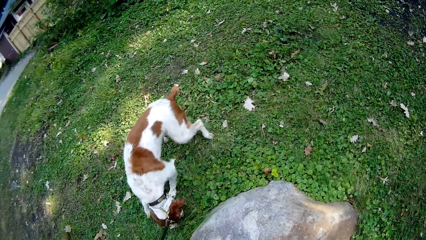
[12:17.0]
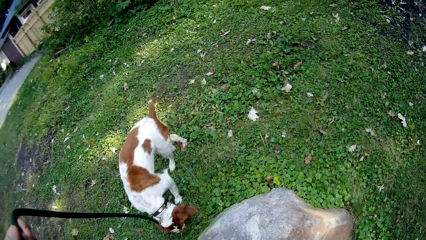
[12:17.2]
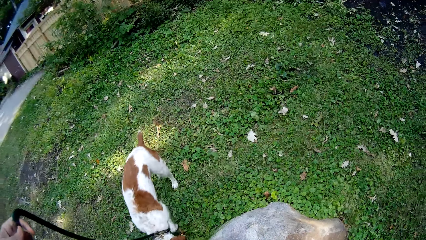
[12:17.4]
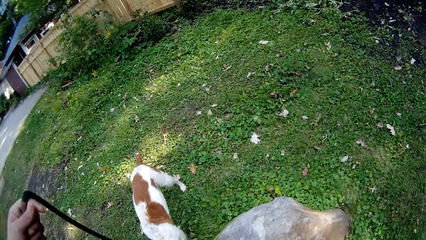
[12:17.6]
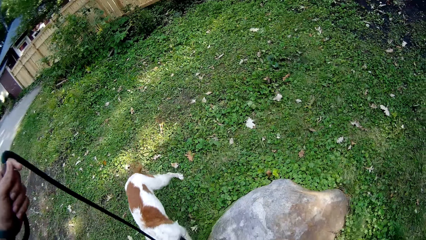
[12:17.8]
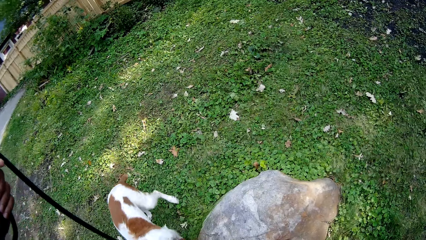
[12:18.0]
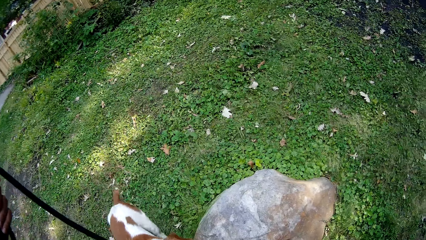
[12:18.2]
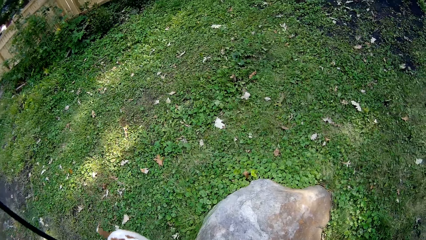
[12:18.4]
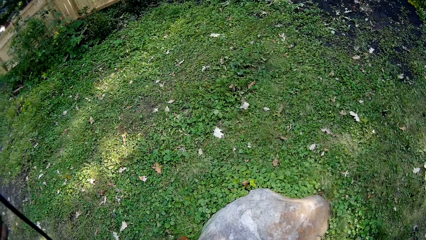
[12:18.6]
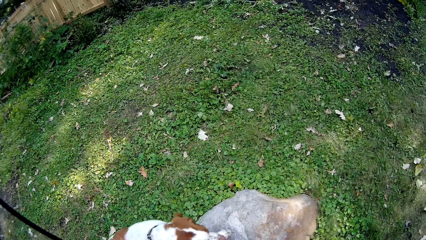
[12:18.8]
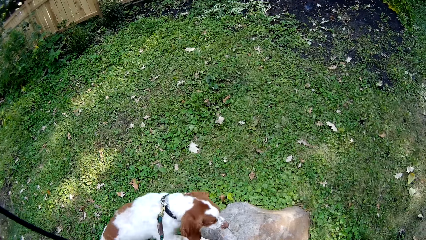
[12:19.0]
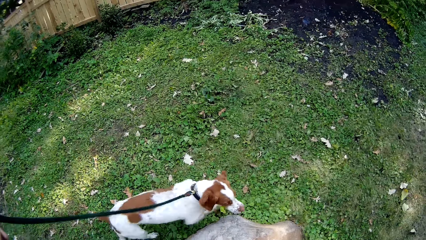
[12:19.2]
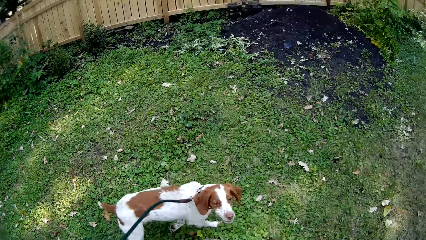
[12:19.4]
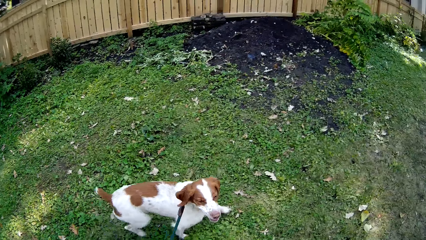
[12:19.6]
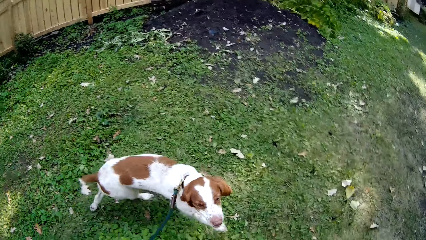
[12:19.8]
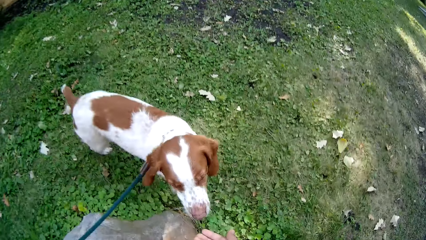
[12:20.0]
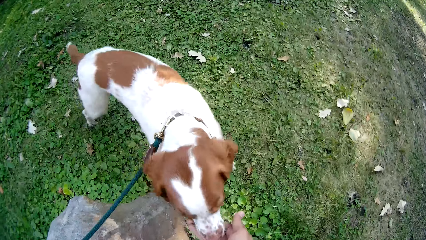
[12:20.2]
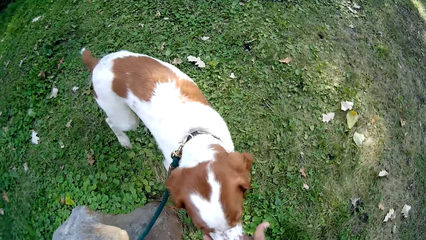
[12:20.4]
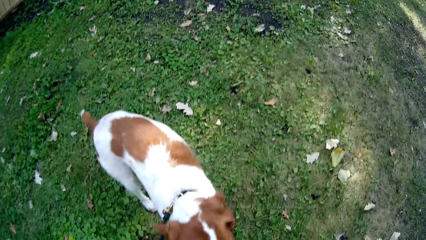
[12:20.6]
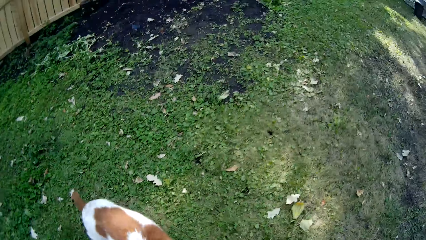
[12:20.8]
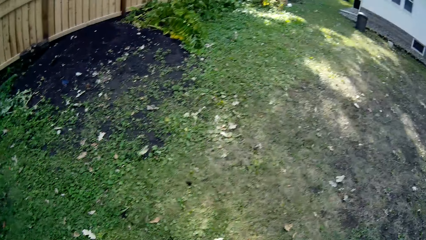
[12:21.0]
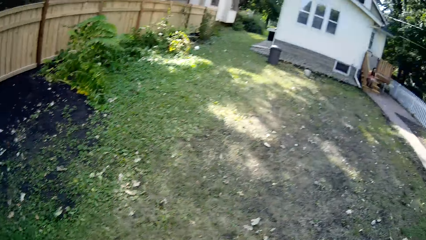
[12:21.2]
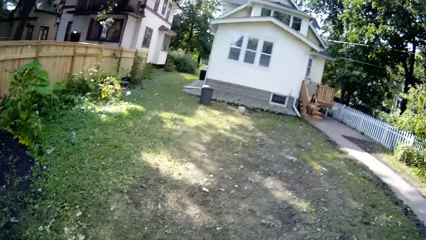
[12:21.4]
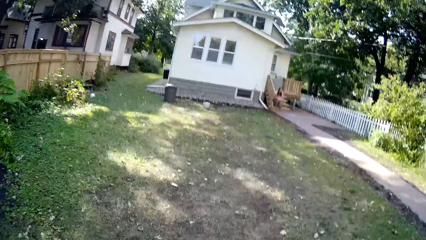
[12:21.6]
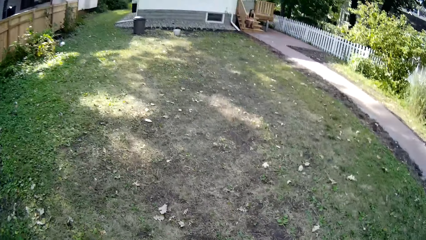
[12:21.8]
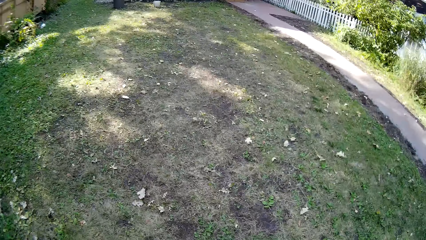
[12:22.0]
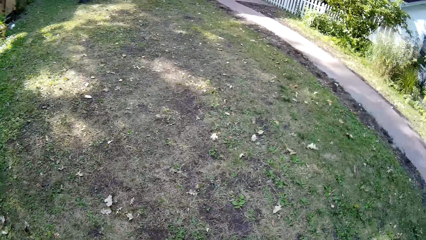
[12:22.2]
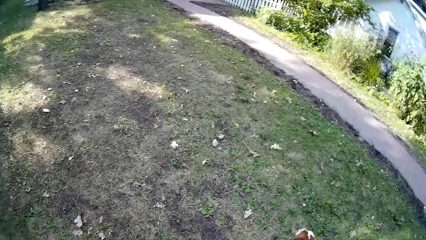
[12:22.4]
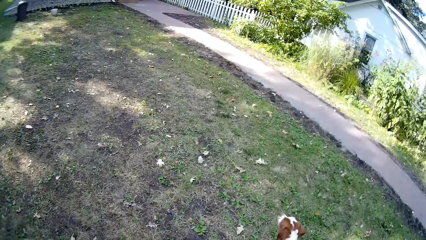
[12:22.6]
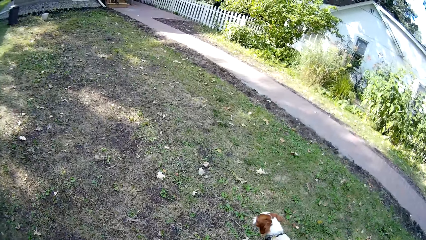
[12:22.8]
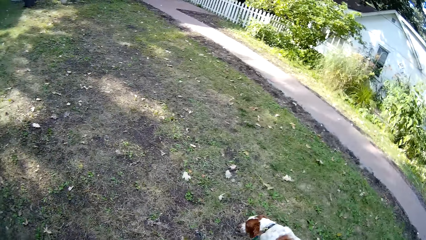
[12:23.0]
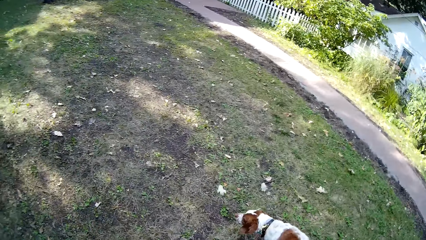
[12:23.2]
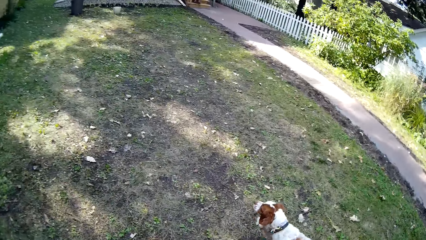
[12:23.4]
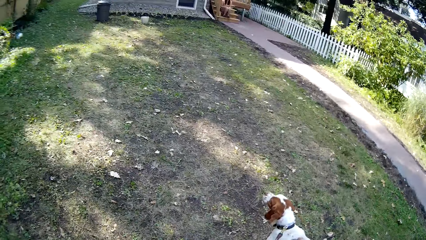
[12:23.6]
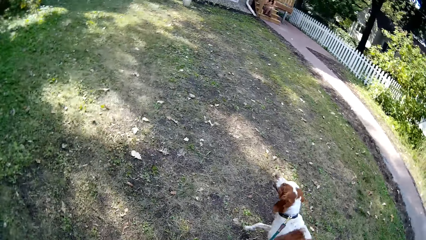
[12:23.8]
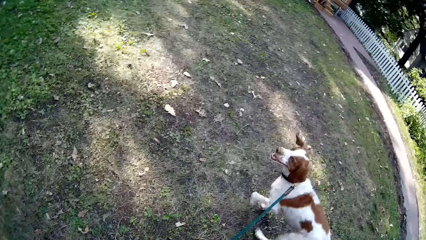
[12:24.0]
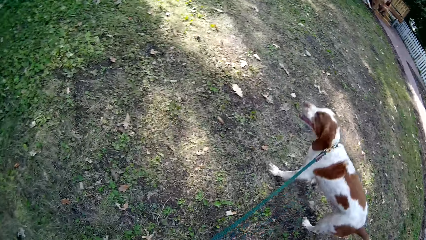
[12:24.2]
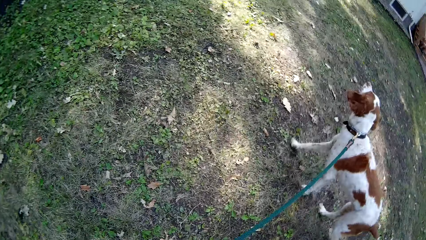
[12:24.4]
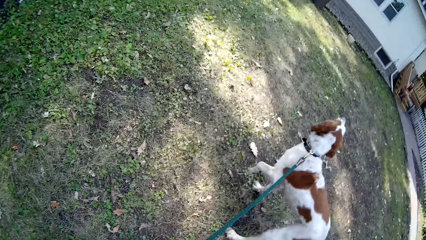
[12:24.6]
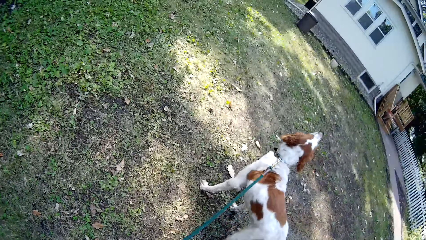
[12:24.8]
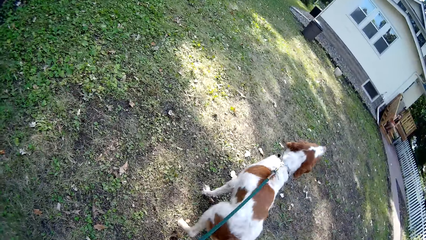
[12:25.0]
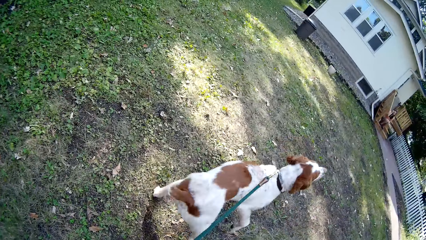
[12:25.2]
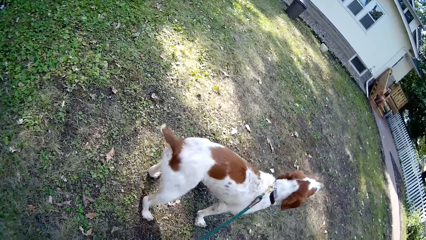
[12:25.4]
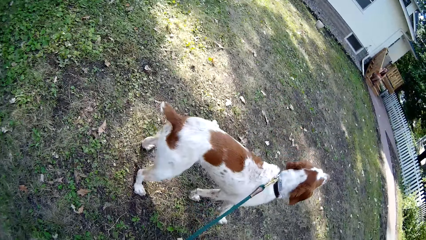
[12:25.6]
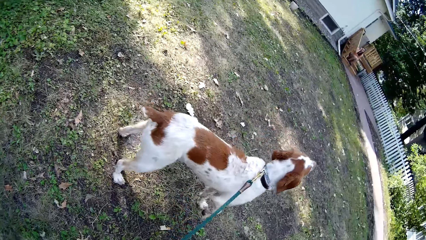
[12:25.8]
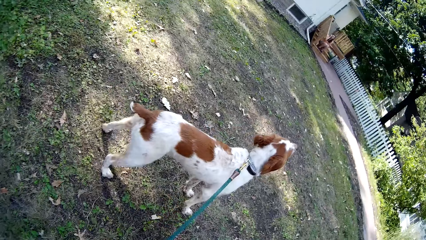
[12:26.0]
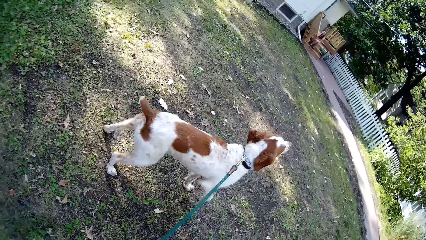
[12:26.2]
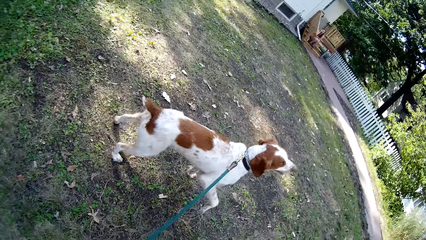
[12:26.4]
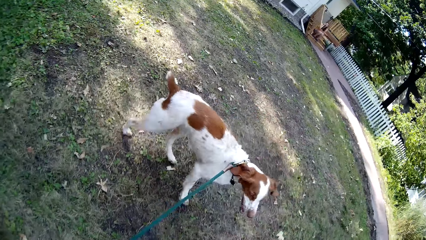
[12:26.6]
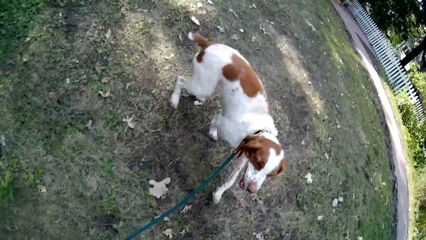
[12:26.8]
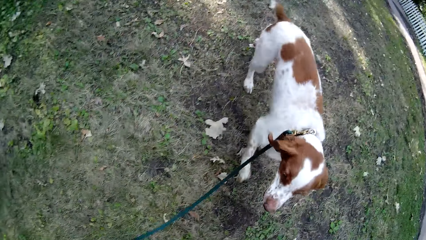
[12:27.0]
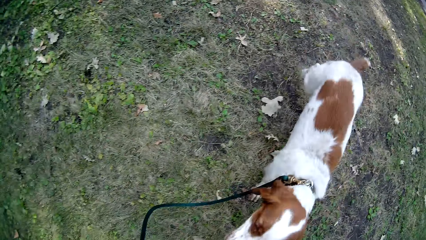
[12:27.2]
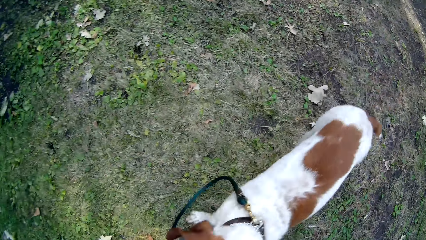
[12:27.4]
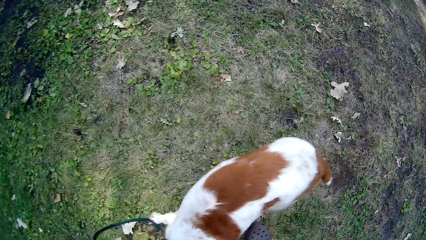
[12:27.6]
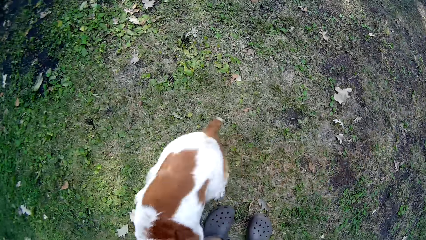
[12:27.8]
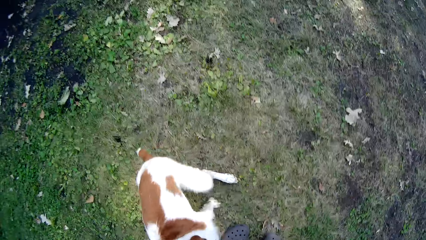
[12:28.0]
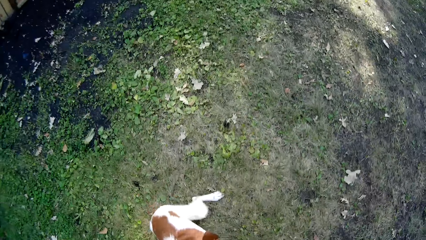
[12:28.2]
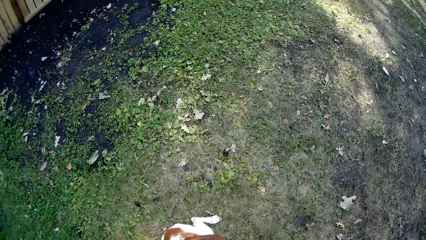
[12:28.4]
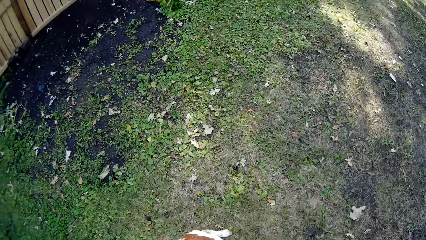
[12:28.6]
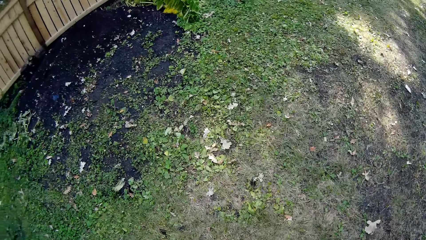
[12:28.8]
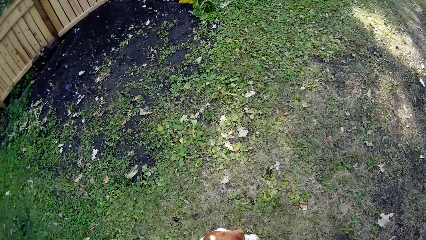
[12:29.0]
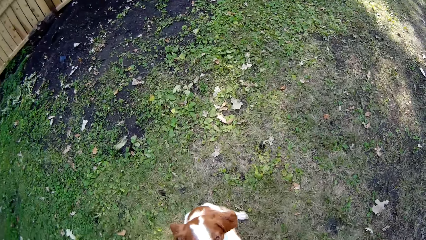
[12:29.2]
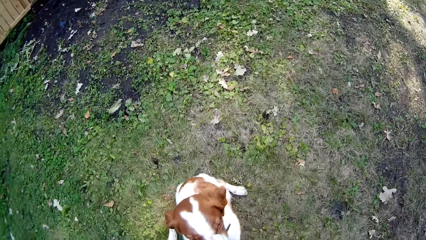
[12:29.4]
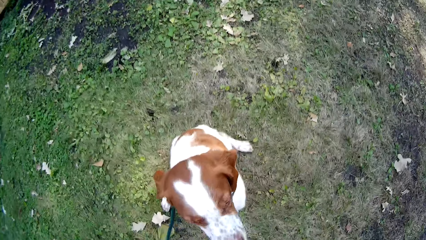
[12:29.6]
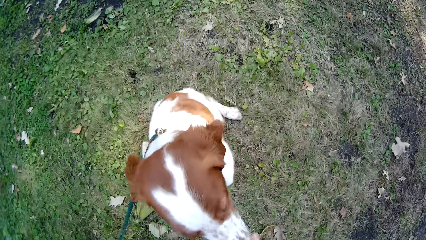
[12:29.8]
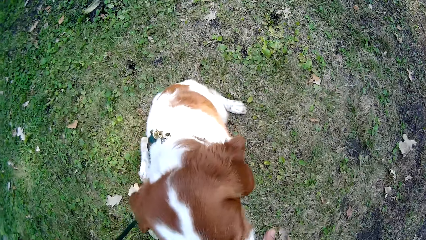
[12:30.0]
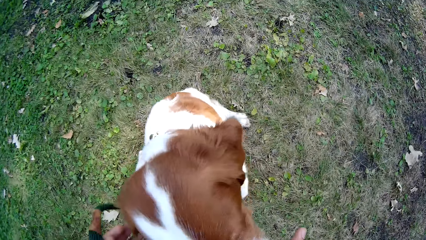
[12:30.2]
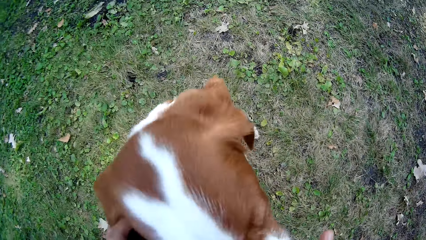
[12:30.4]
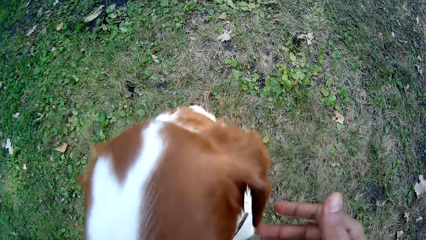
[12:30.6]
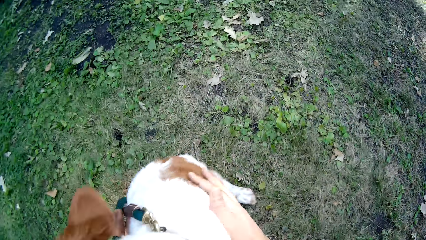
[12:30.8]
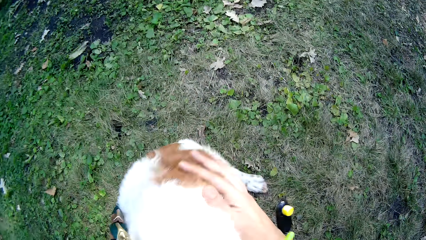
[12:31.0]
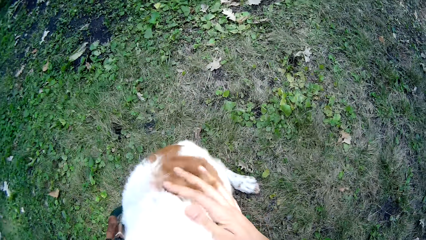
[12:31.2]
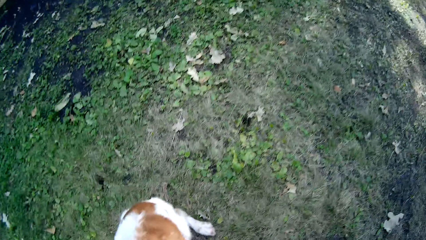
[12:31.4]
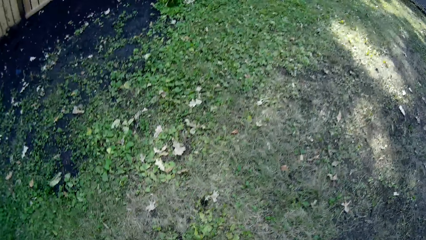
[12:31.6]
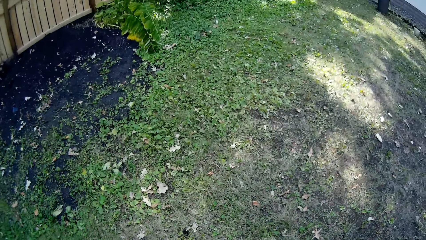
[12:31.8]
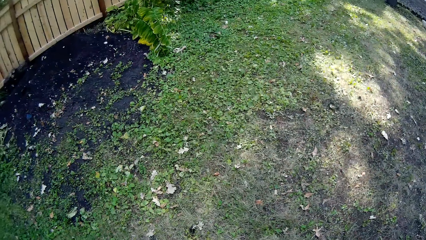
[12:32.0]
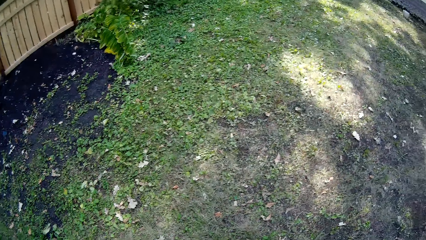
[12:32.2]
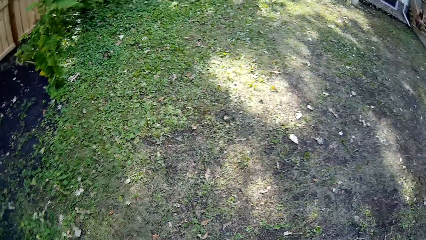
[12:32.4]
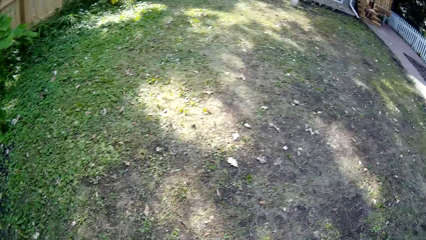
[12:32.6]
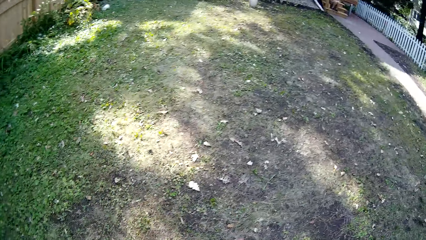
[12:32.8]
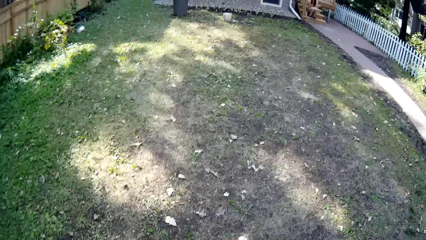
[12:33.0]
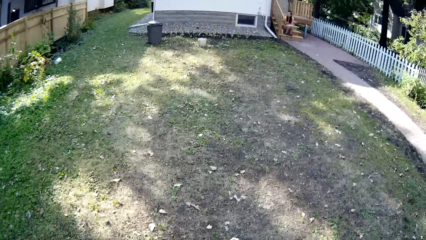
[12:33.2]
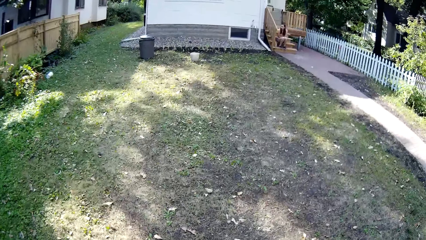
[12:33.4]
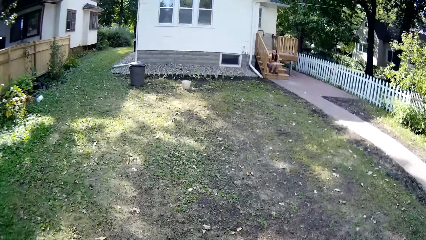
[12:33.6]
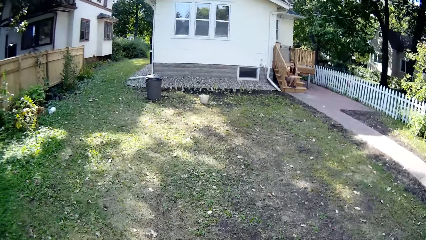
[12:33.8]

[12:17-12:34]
The camera wearer feeds the dog. They walk around the compound with the dog and look around the compound. They stop with the dog. They rub the dog. They walk around the compound with the dog and look around the compound.
